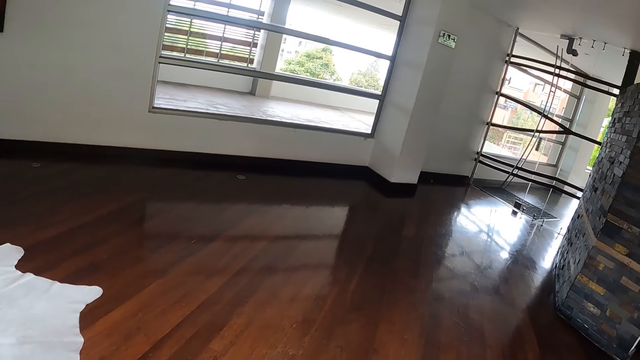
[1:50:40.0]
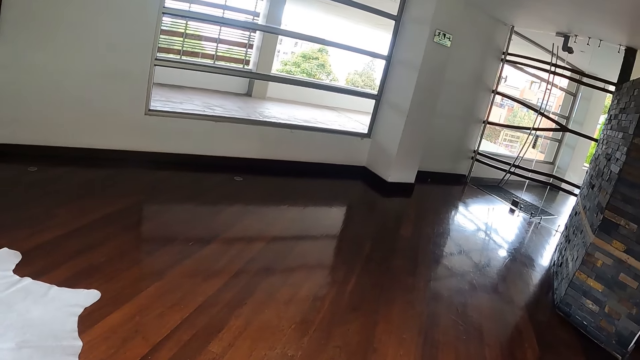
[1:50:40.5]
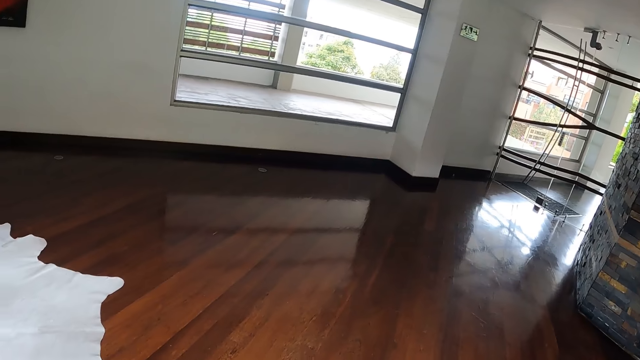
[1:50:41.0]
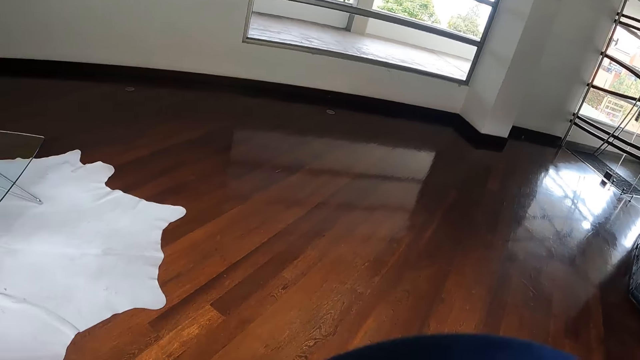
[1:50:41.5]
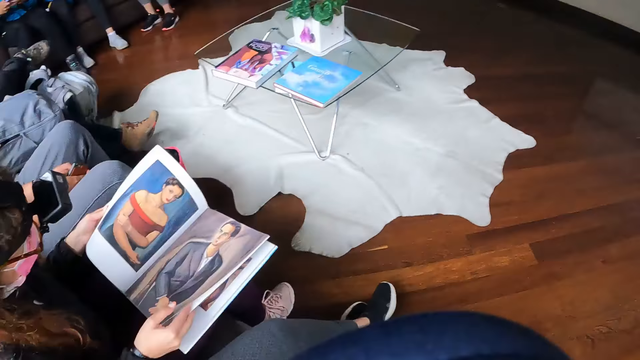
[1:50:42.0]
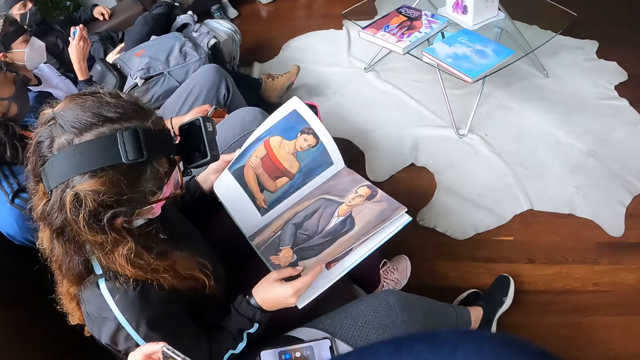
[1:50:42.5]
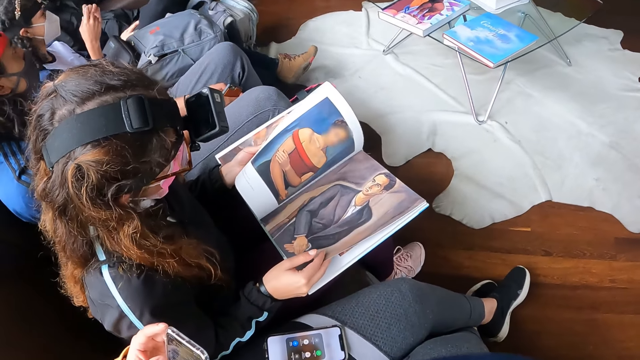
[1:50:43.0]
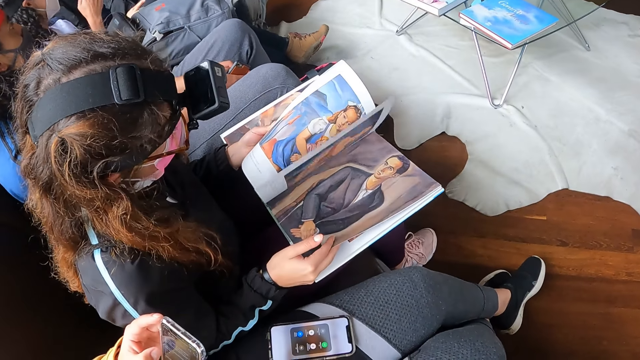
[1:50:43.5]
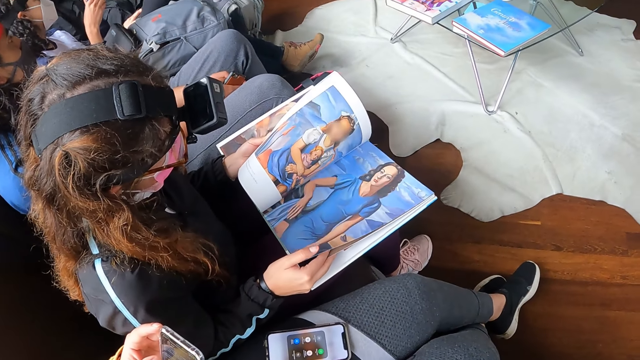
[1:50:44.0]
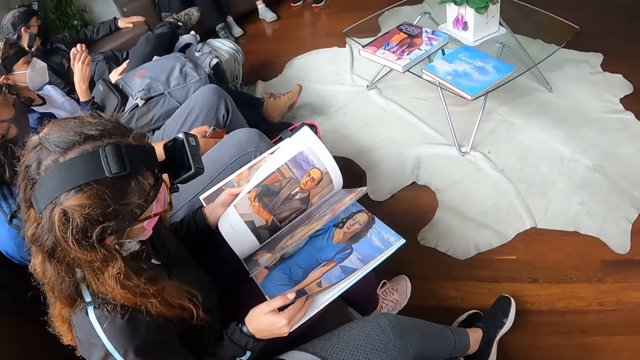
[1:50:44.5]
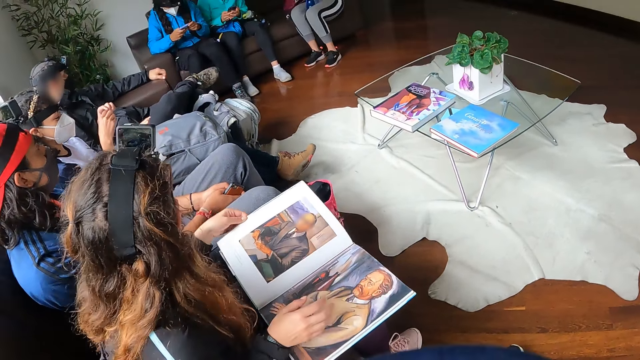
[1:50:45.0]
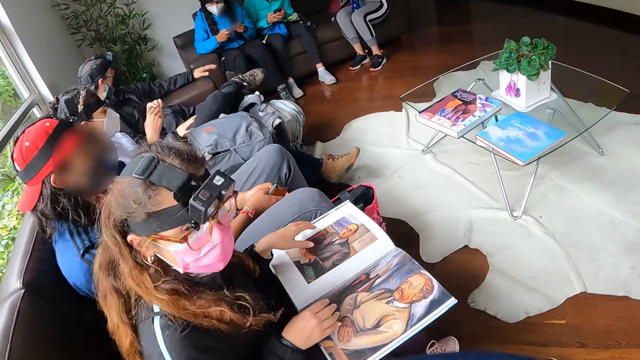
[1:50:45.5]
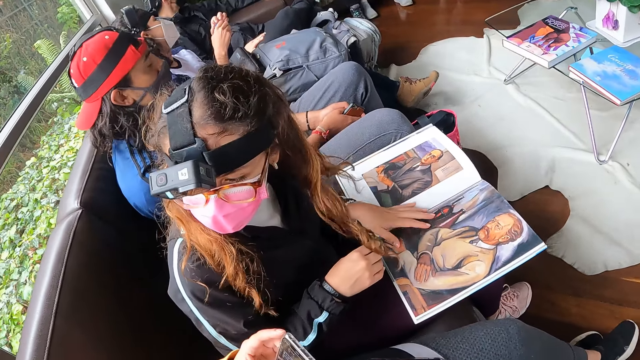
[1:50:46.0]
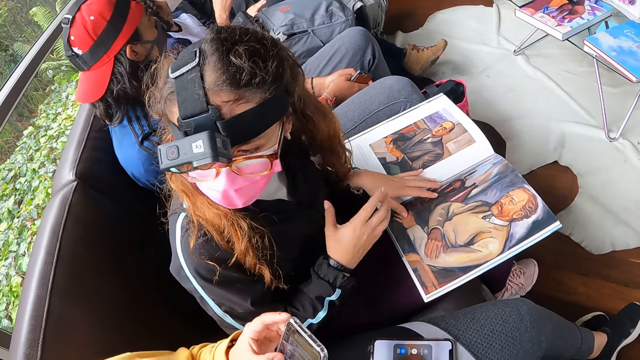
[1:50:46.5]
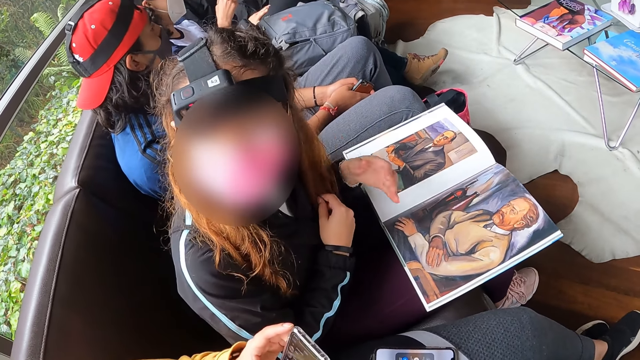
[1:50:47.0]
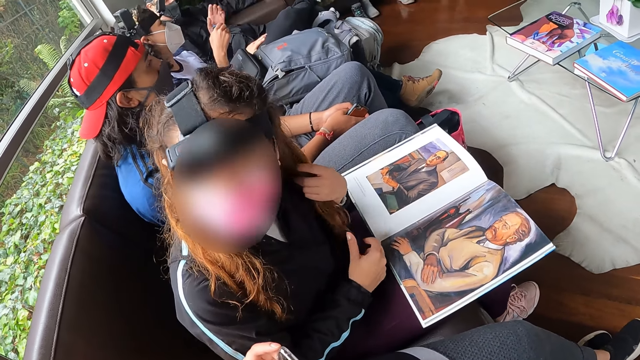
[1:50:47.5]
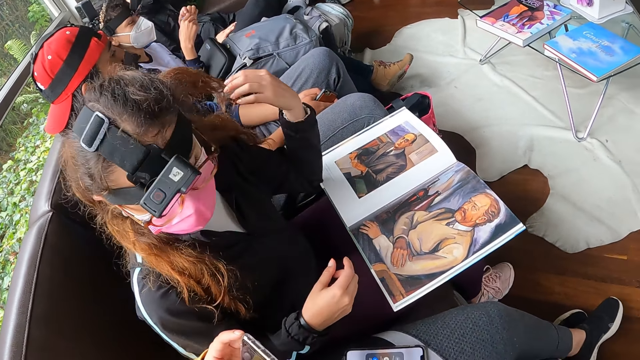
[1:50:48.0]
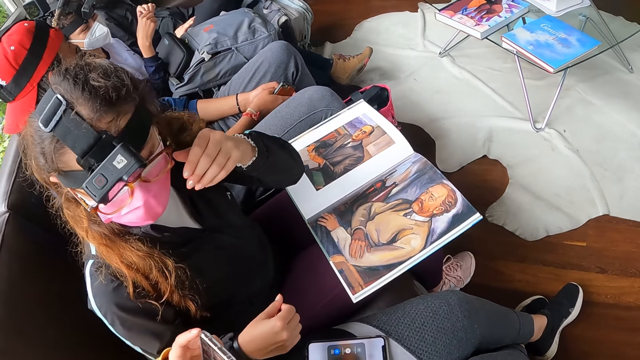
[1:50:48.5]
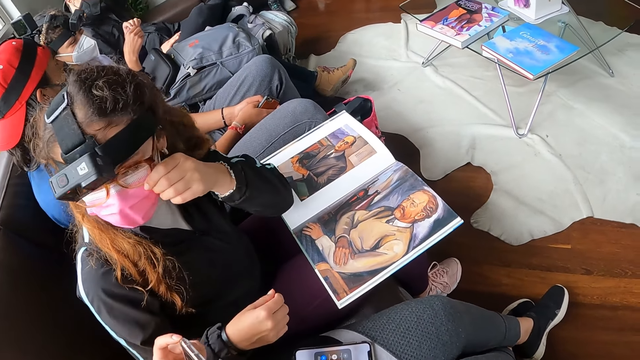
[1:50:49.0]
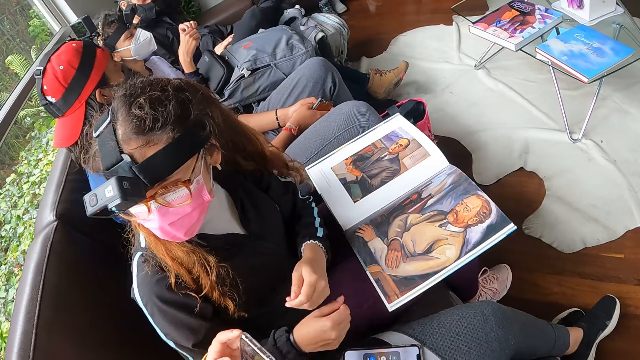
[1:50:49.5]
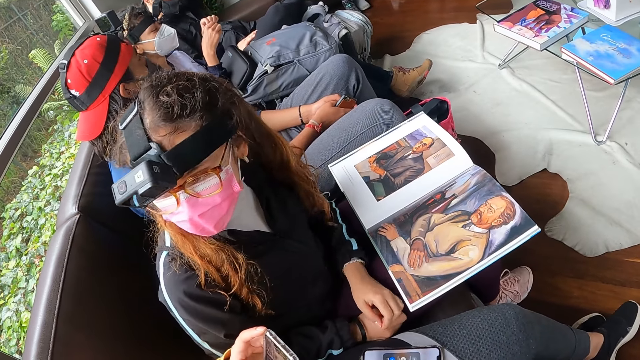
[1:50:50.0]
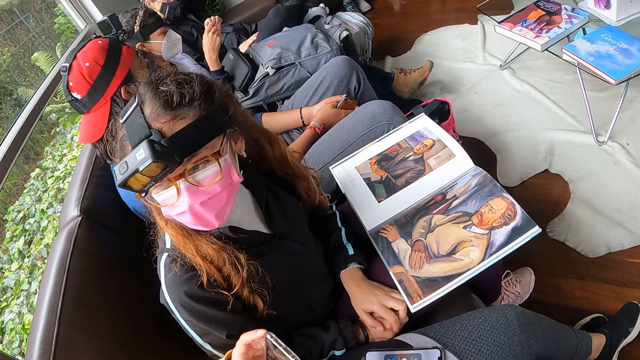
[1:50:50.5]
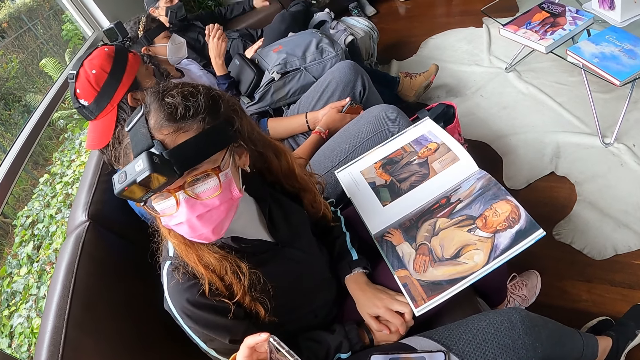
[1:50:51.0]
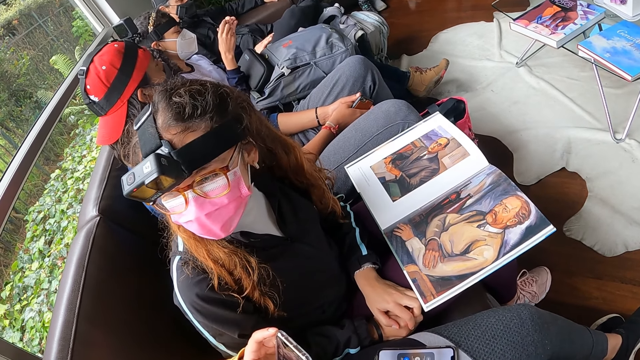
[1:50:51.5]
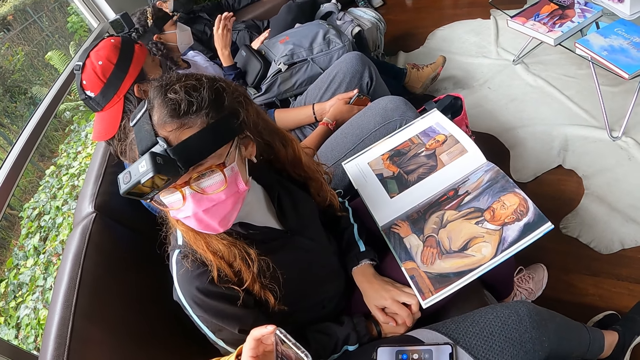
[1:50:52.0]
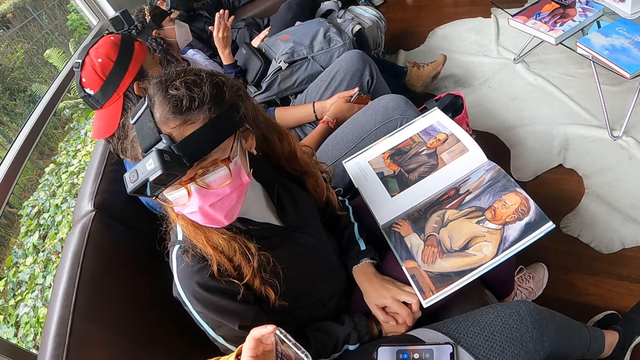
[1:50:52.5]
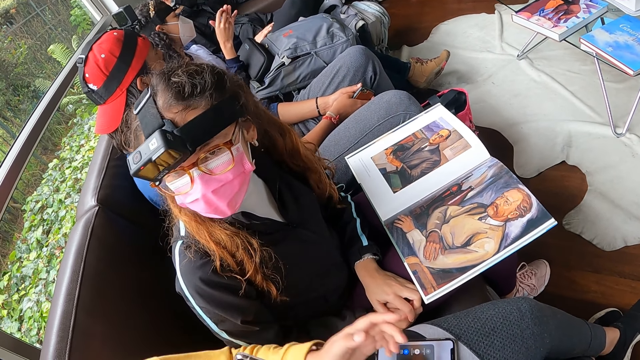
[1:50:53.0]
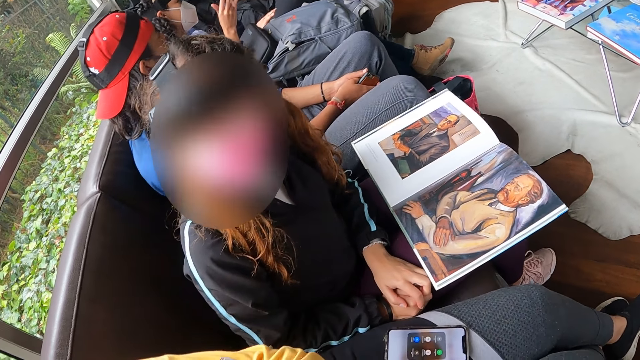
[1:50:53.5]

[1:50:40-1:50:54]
A woman reads the book in both hands. She opens the book. She flips a page of the book with both hands. She flips a page of the book again. She stares around the room. The camera wearer interacts with another woman. The first woman touches her hair with both hands. She adjusts her glasses with her left hand. She interacts with the other woman.

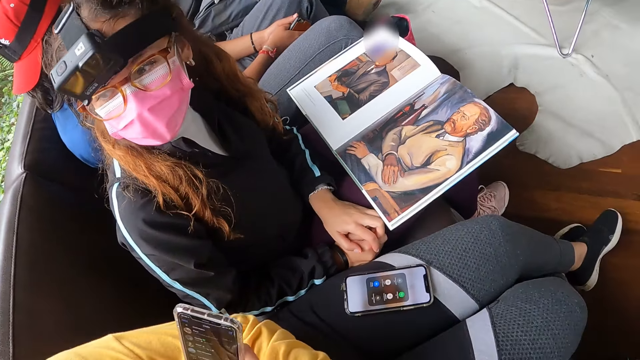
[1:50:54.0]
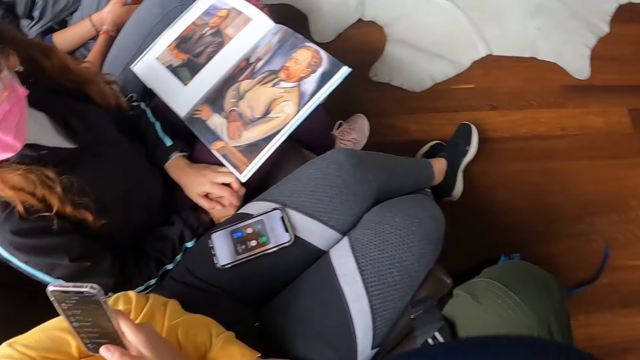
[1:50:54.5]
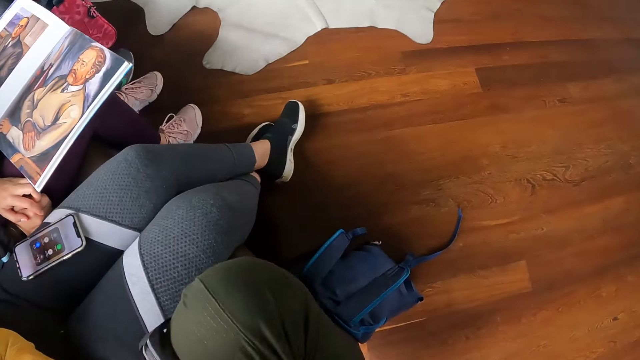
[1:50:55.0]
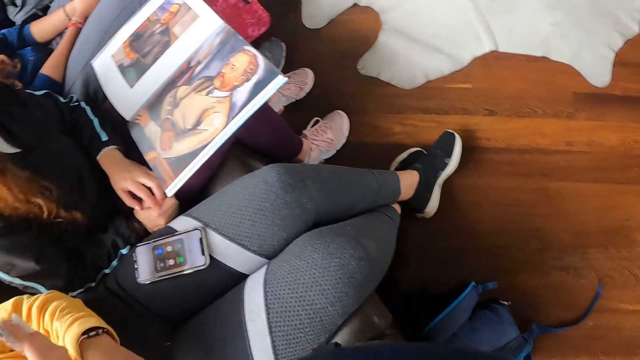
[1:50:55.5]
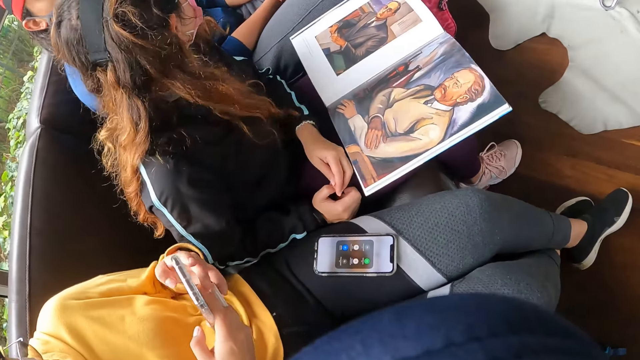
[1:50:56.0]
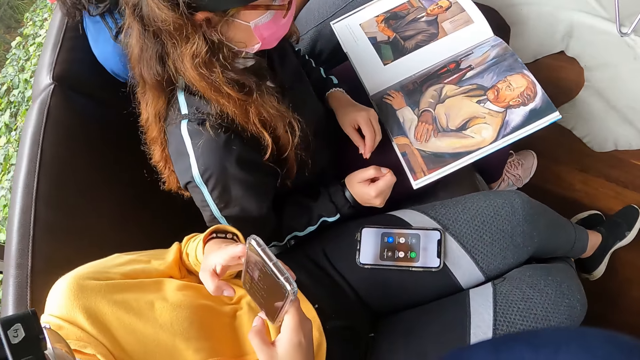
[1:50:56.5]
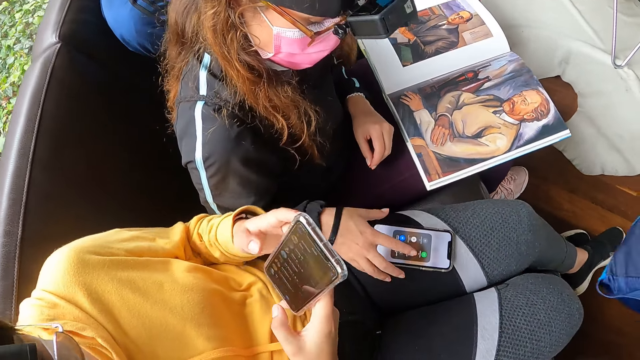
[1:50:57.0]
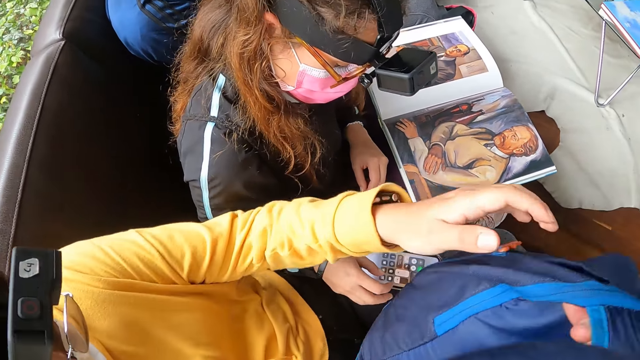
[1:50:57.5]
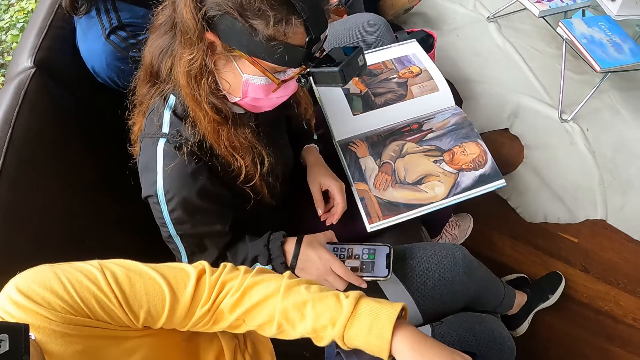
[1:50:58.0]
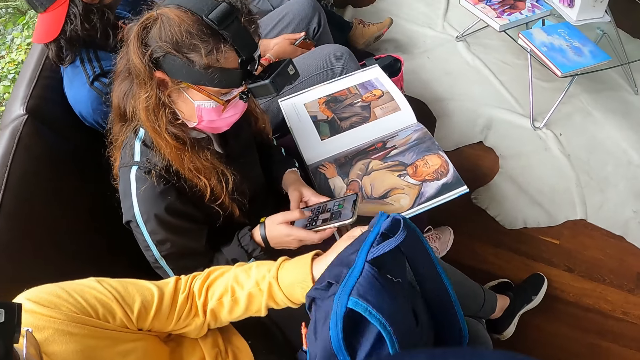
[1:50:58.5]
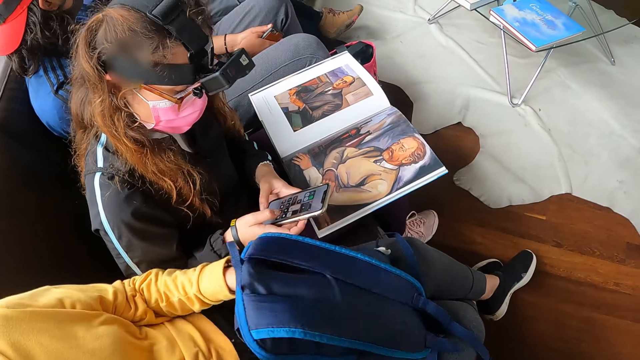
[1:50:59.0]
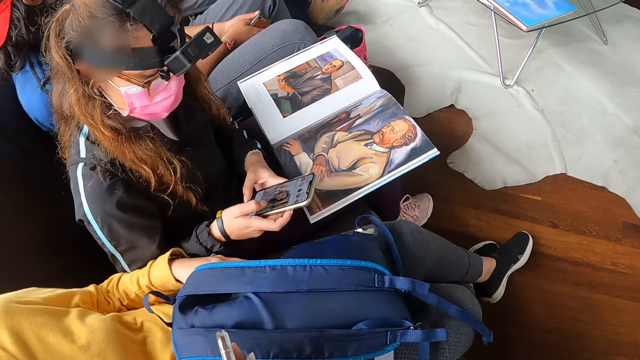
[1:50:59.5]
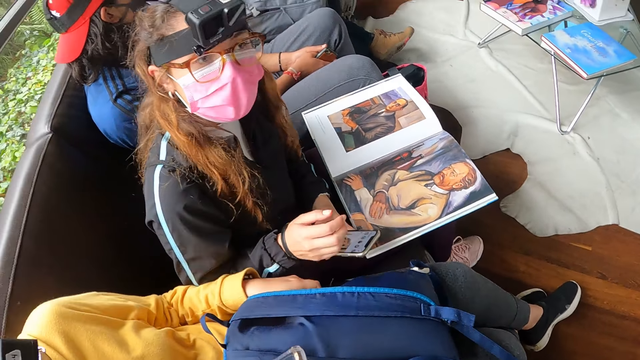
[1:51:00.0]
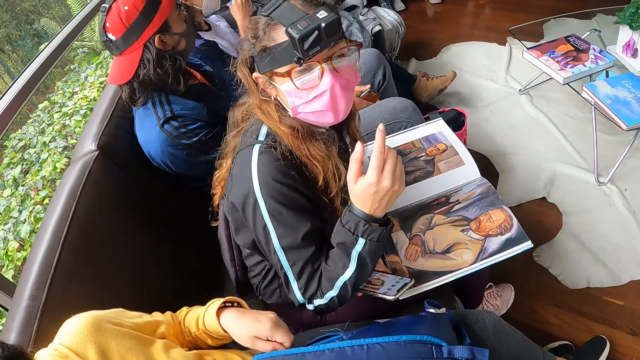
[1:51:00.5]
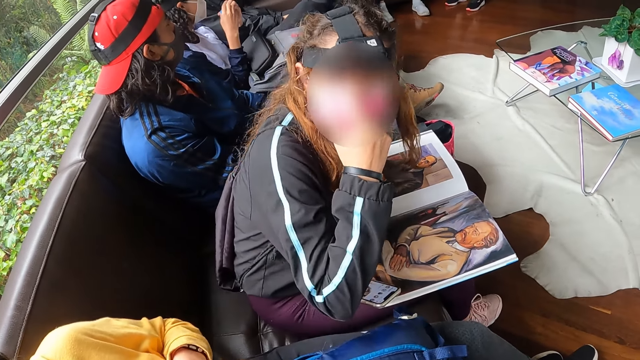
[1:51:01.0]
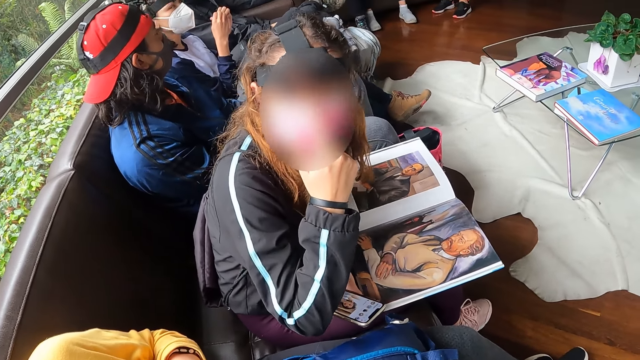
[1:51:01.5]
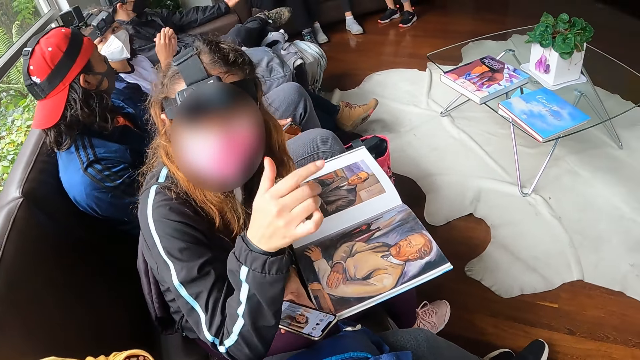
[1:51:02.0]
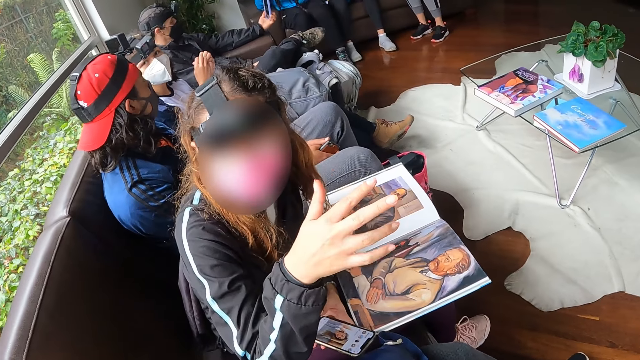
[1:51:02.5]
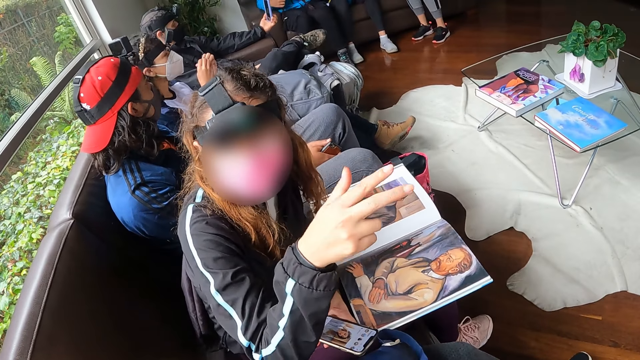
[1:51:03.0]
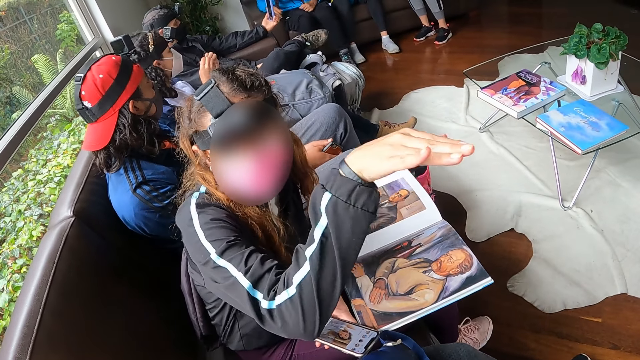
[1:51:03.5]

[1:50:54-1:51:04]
A woman picks up a bag from something. Another woman picks up the mobile phone from the lap of the first woman with her right hand. She operates the mobile phone with both hands. The other woman stares around the room. She adjusts her glasses with her right hand. She talks to the camera wearer.
